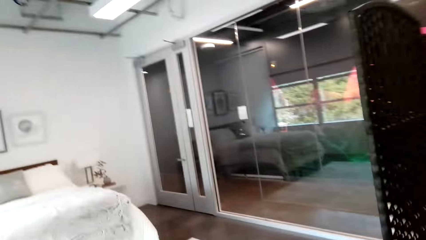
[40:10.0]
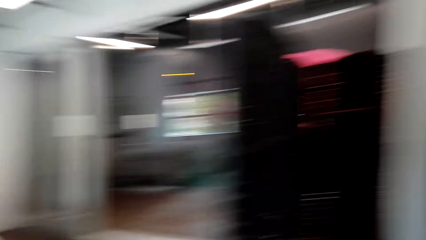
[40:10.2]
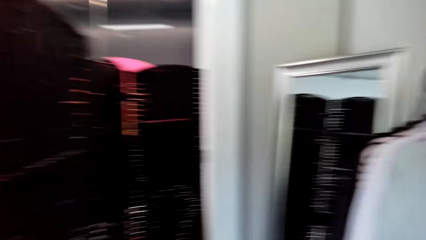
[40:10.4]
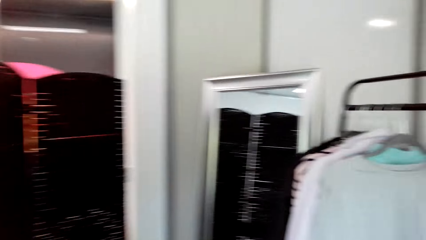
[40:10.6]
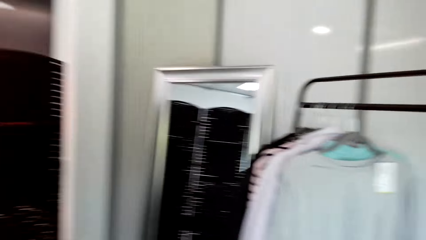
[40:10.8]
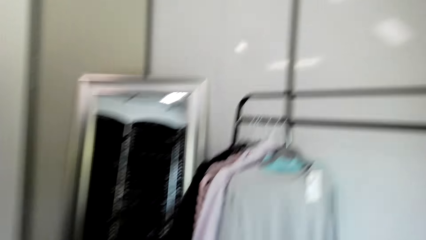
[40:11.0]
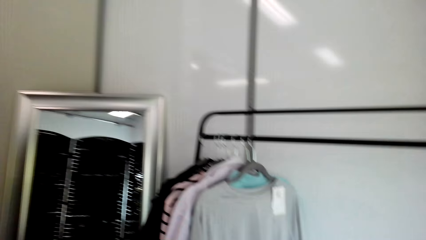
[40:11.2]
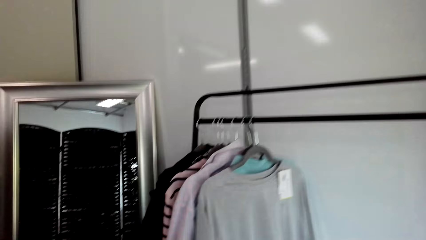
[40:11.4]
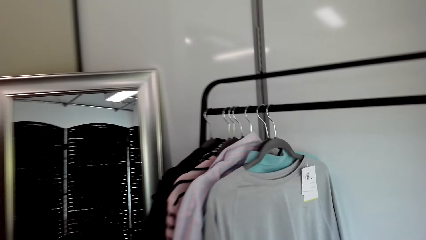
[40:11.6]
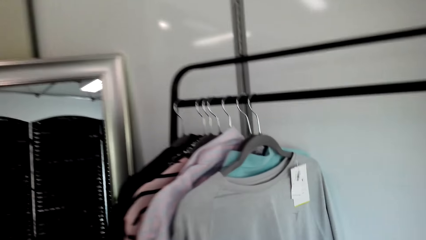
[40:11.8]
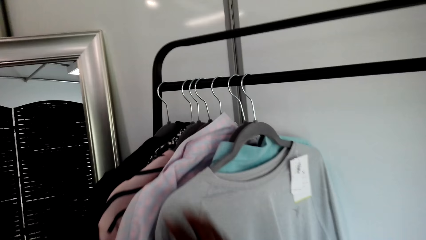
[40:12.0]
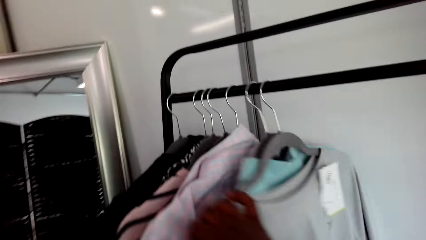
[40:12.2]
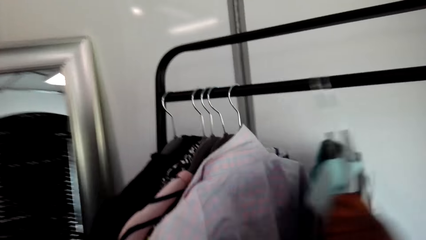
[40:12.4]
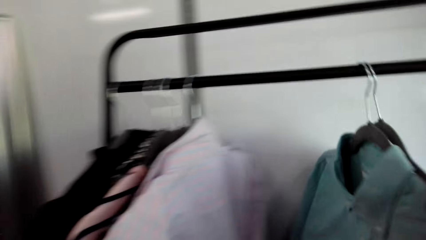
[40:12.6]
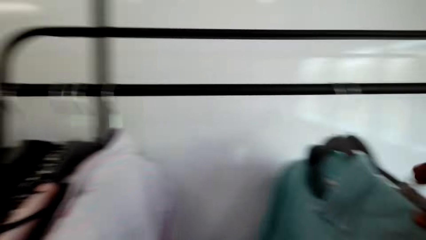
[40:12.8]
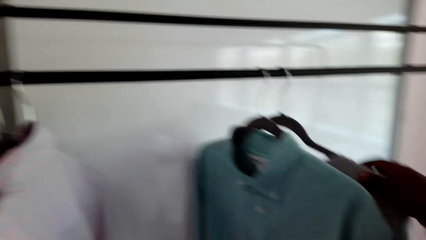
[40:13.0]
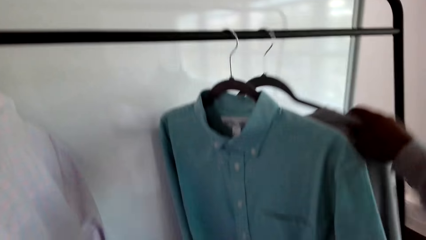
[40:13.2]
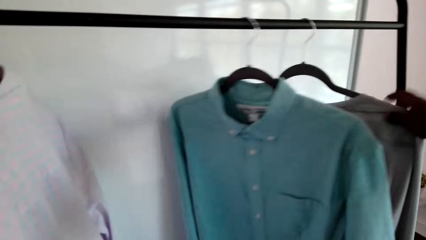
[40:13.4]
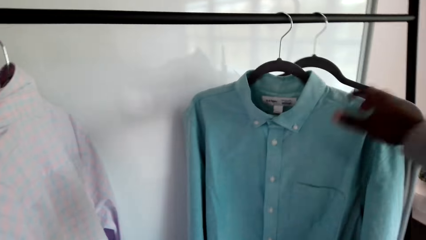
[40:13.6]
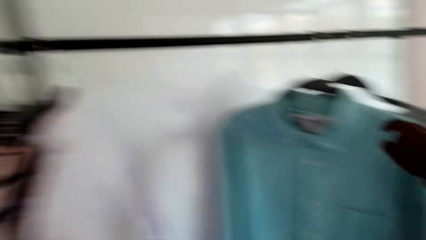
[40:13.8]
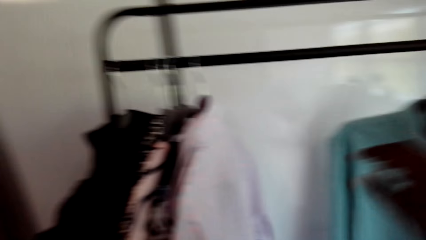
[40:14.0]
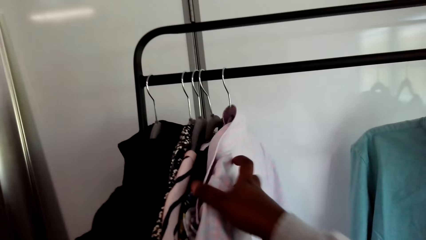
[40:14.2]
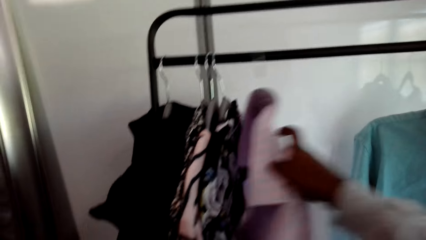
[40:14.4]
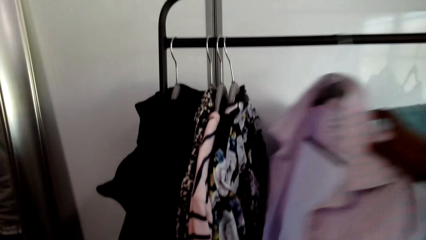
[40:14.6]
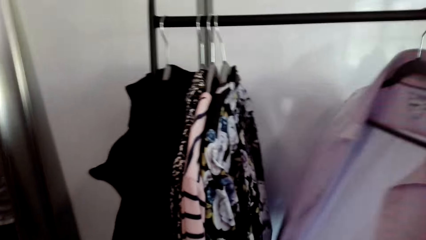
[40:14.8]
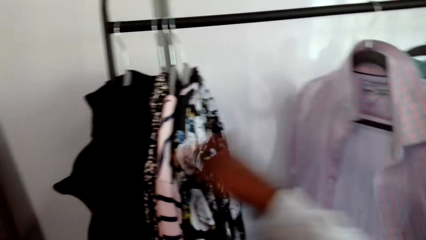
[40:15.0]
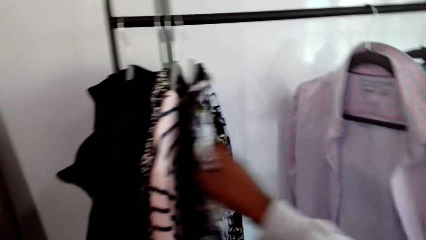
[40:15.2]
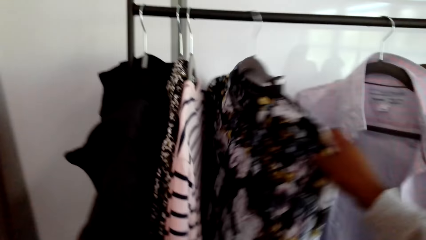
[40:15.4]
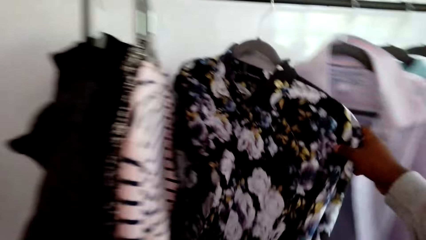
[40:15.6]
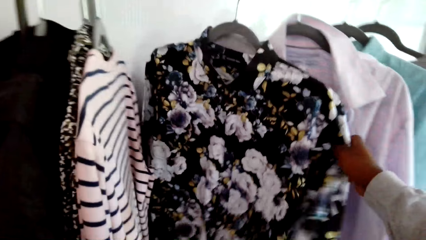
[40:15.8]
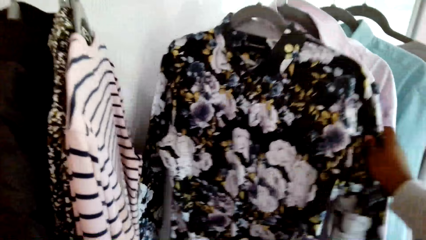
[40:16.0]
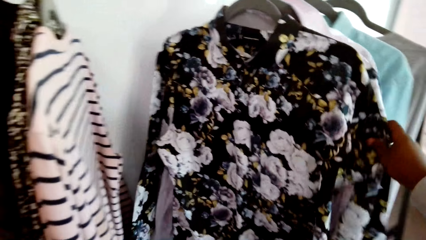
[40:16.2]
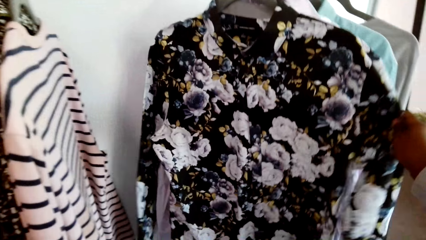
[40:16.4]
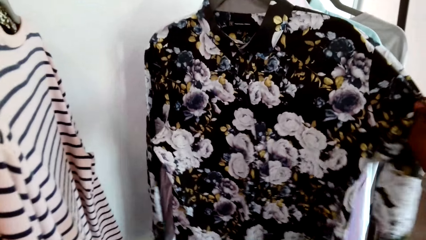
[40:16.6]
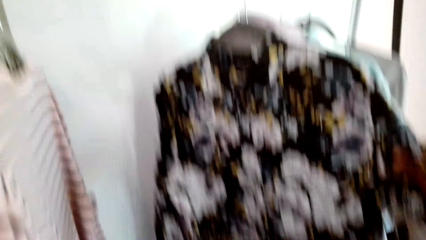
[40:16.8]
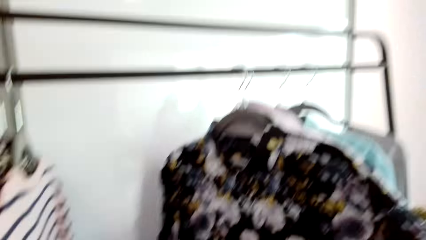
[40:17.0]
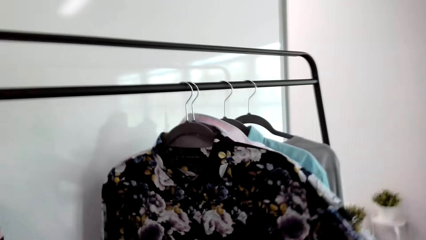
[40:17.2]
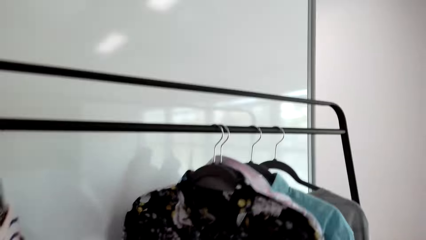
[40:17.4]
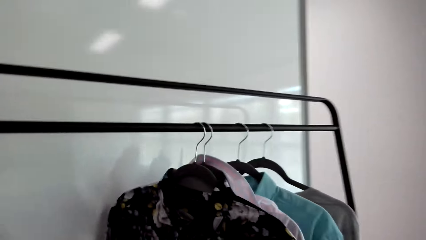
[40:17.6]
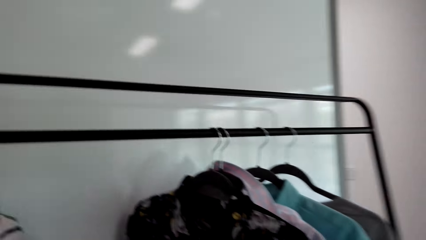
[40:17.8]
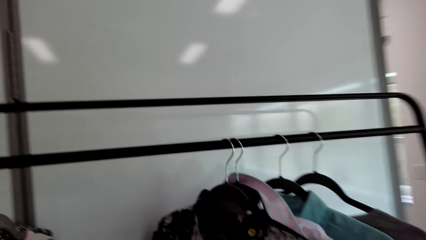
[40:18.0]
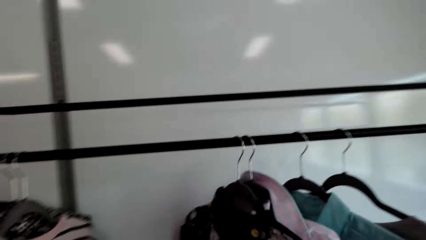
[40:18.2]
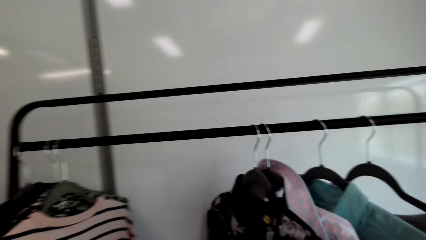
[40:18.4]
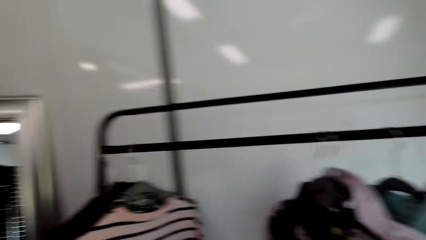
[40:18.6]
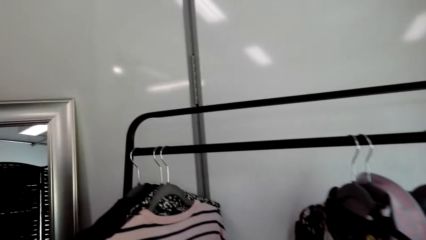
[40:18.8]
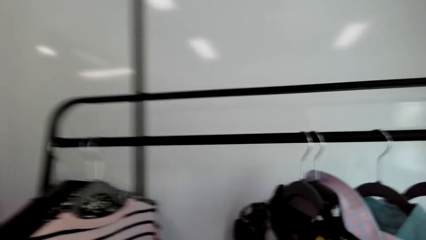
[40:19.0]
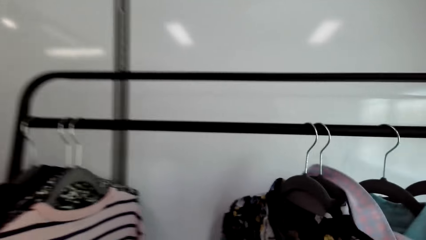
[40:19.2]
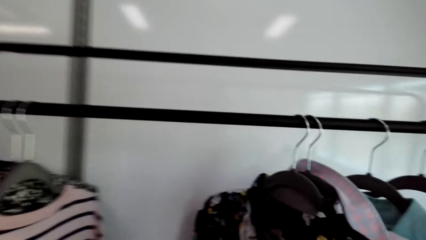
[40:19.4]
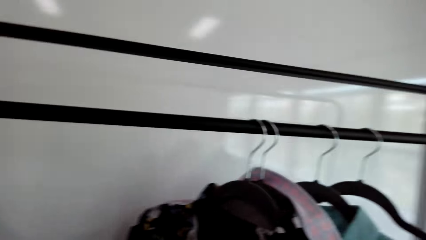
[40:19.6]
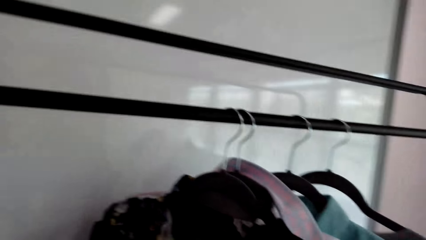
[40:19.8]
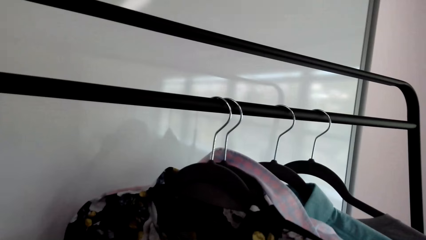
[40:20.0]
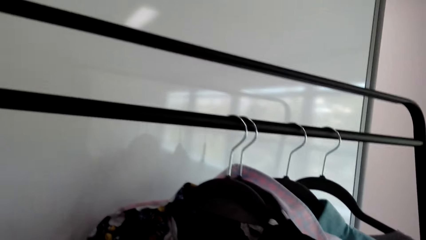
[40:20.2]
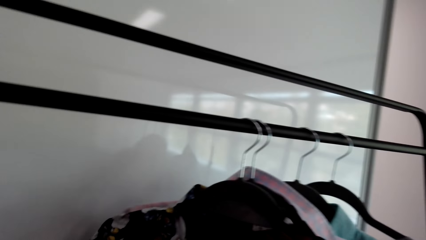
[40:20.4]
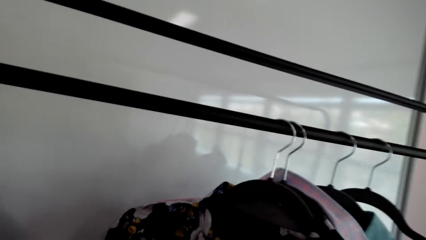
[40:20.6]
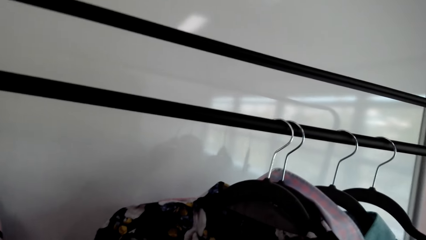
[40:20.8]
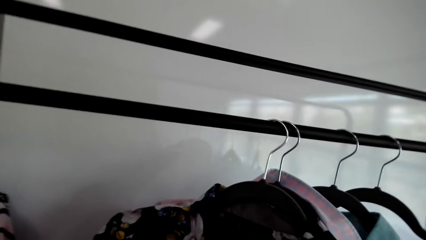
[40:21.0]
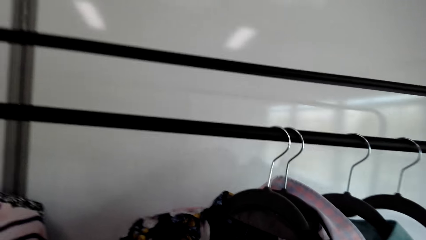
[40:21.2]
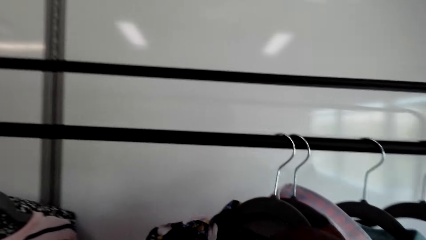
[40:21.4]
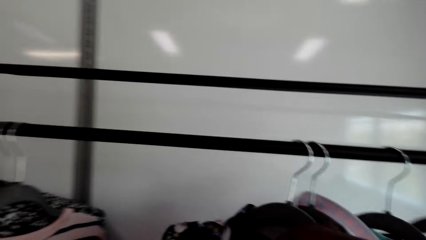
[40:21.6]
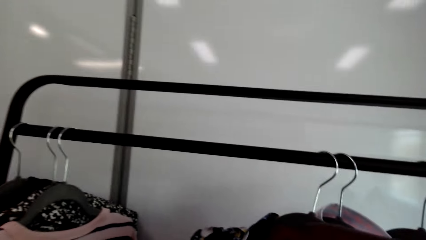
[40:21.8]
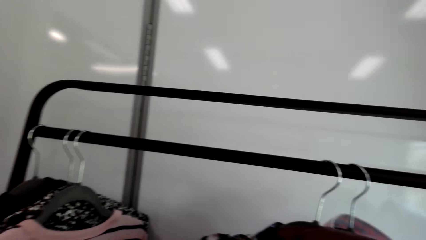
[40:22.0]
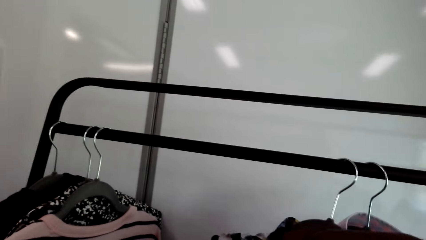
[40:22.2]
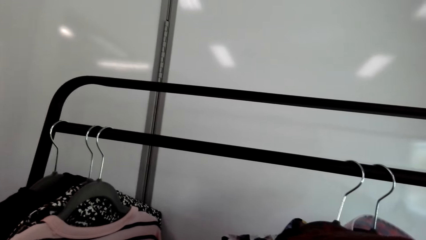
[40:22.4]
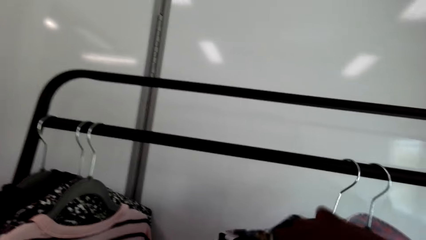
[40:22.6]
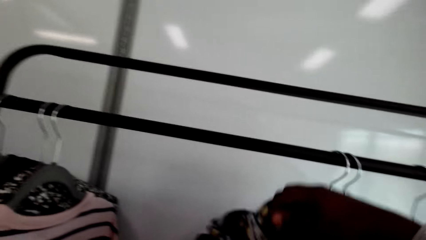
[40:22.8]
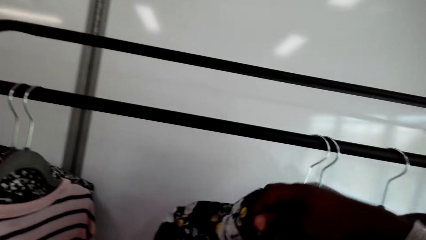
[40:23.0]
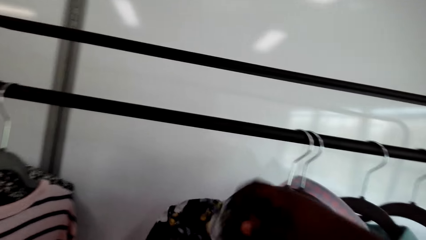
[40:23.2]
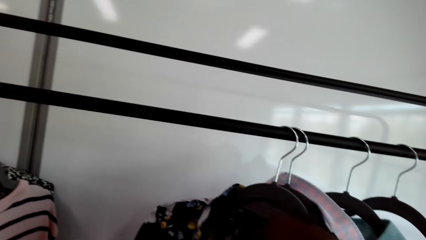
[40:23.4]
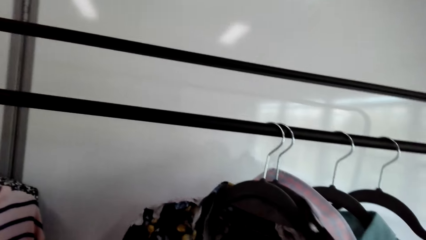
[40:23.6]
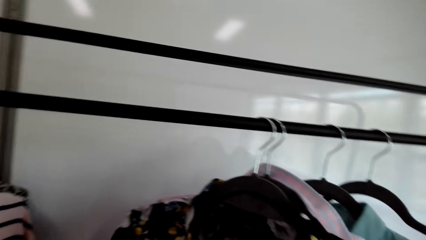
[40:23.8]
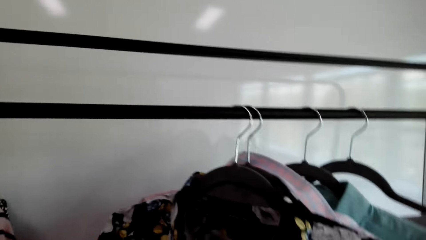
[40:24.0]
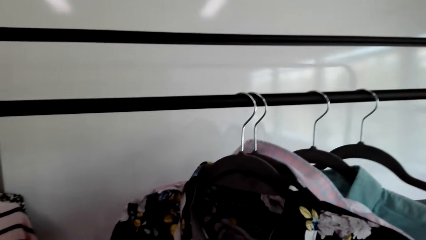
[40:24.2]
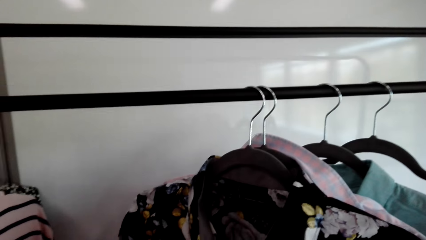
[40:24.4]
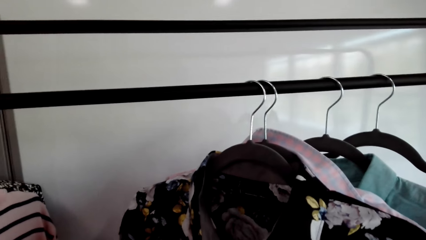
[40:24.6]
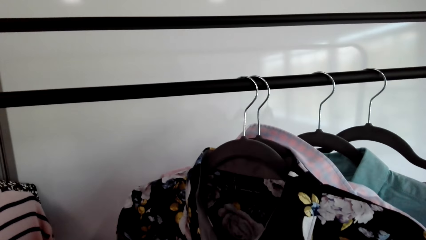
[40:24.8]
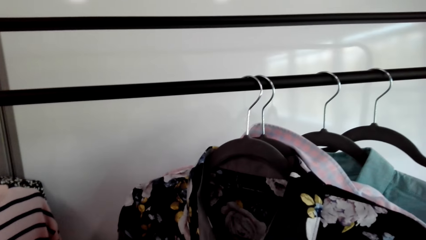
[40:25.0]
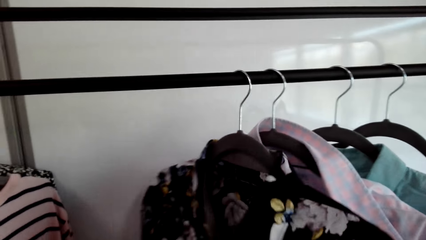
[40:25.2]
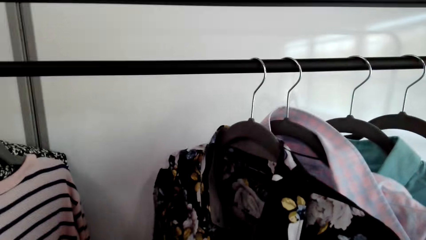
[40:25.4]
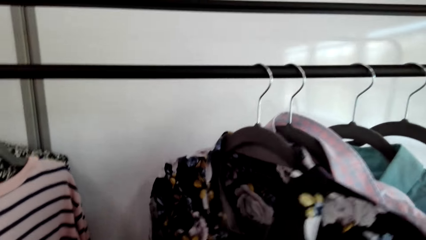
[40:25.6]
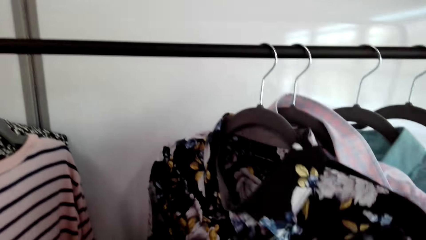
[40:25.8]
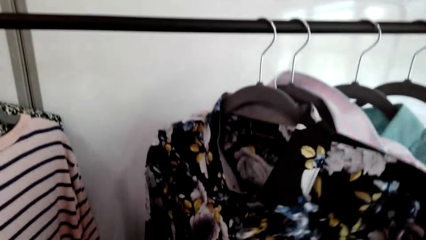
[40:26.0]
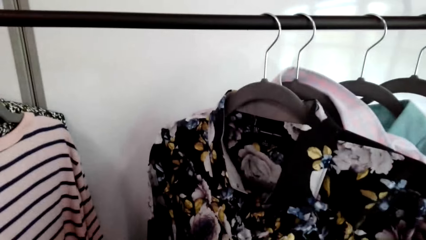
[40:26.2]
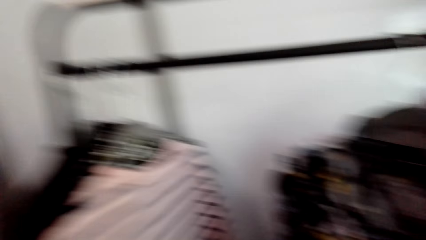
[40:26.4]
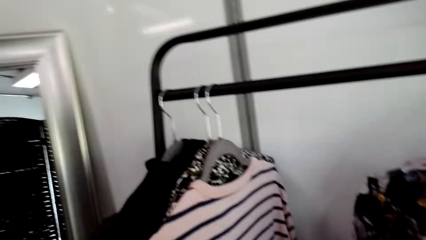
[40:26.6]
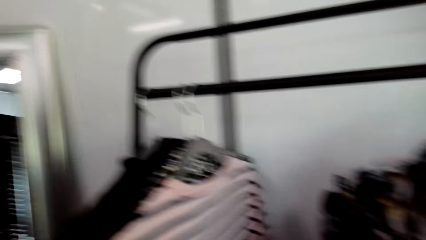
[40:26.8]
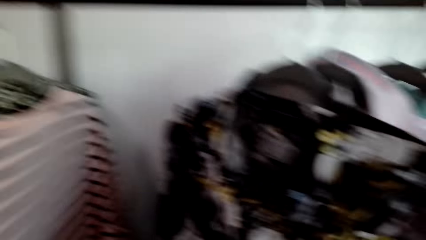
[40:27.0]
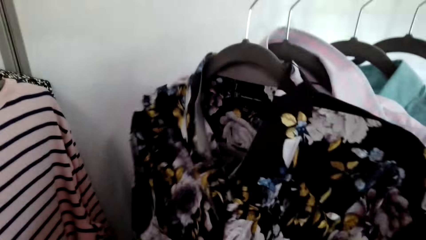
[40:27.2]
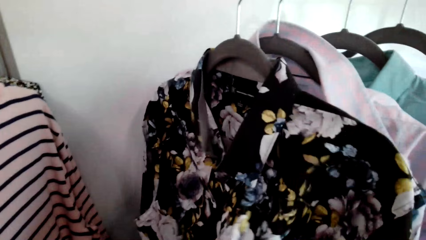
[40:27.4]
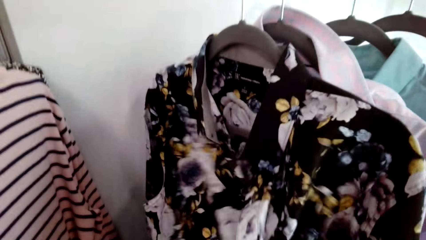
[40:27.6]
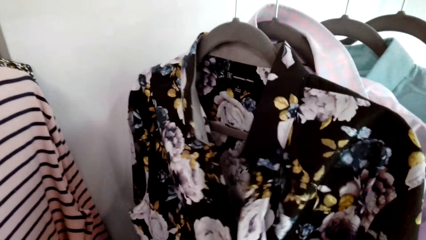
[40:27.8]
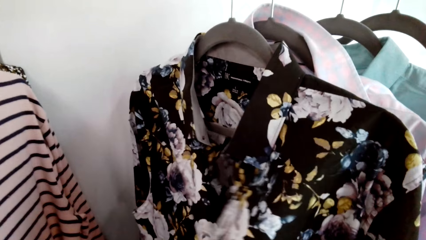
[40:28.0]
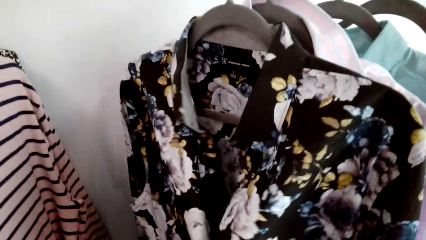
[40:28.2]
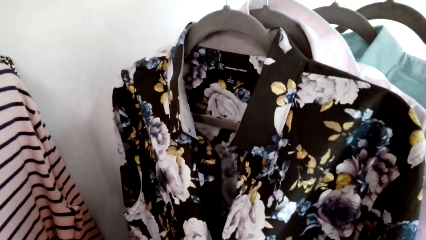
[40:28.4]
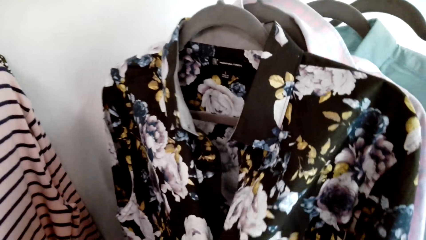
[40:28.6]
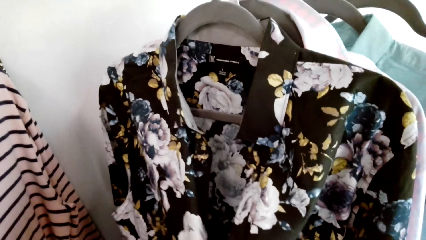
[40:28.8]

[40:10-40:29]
The camera wearer slides clothes on the closet hanger. They unbutton a shirt.
